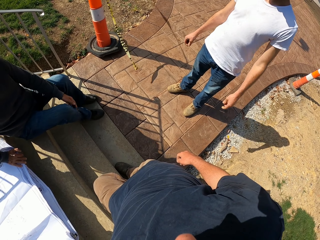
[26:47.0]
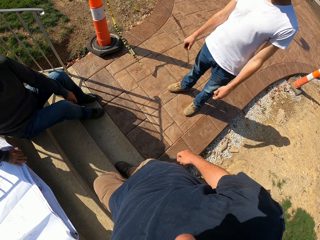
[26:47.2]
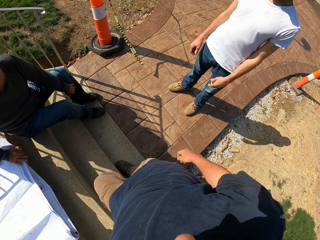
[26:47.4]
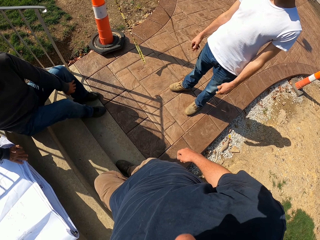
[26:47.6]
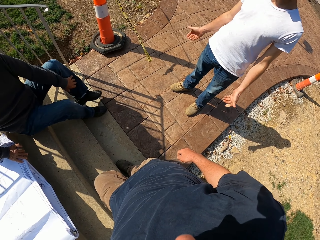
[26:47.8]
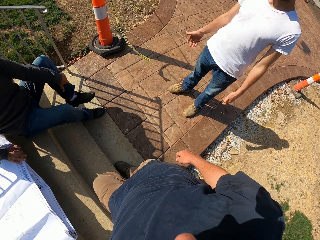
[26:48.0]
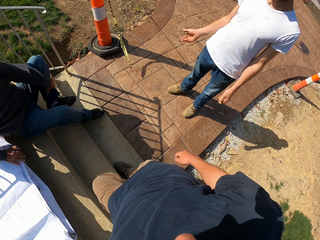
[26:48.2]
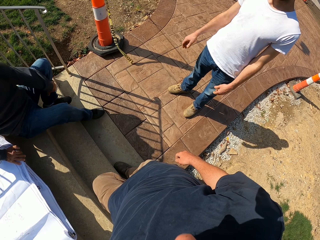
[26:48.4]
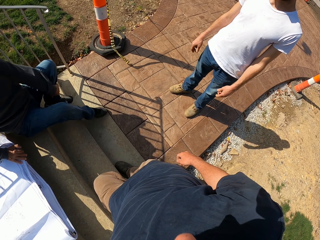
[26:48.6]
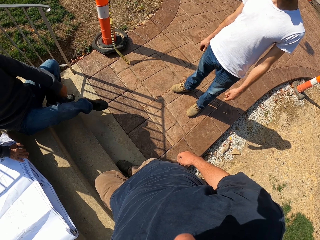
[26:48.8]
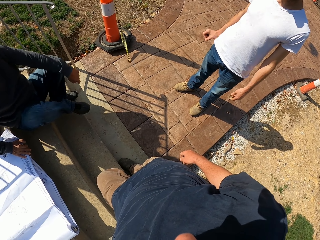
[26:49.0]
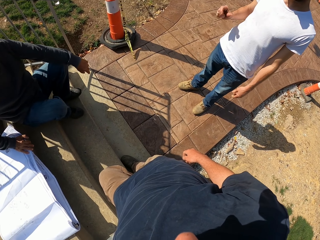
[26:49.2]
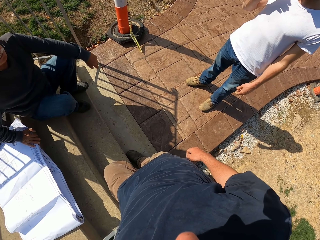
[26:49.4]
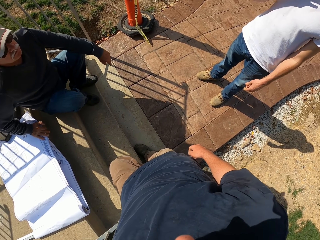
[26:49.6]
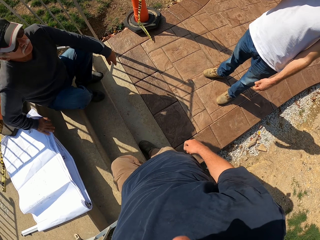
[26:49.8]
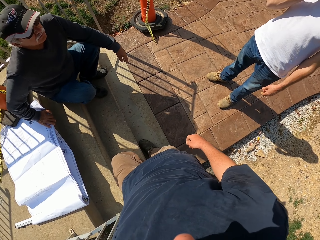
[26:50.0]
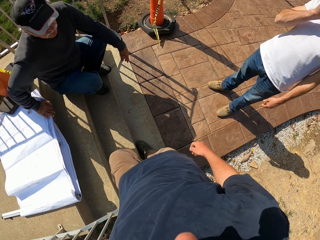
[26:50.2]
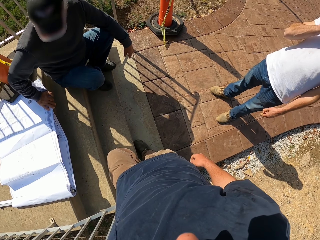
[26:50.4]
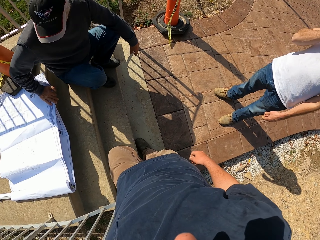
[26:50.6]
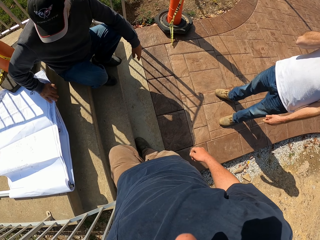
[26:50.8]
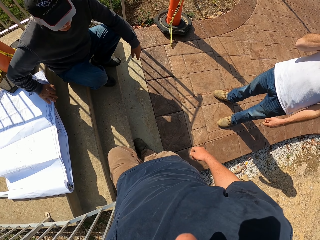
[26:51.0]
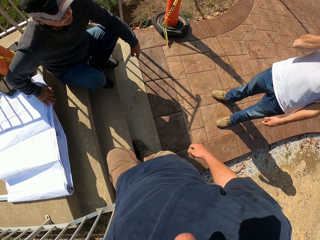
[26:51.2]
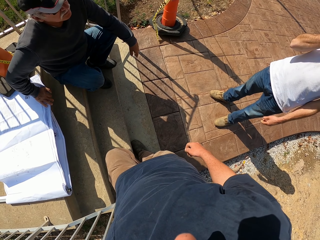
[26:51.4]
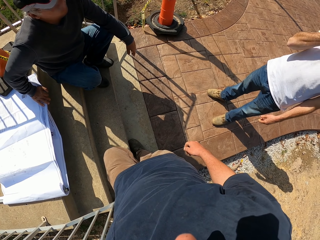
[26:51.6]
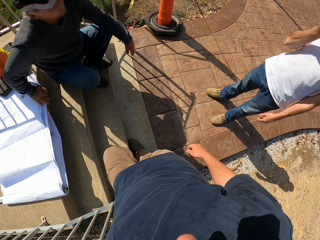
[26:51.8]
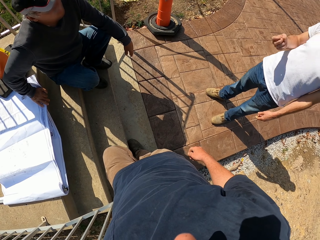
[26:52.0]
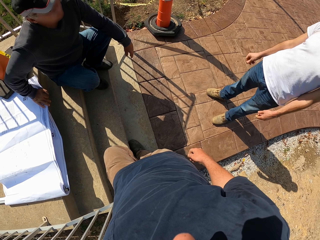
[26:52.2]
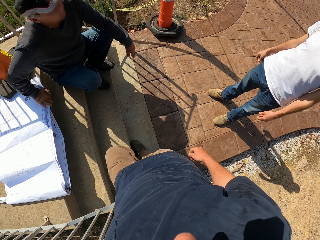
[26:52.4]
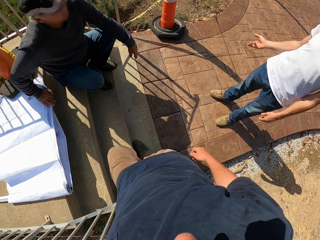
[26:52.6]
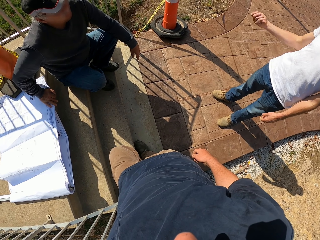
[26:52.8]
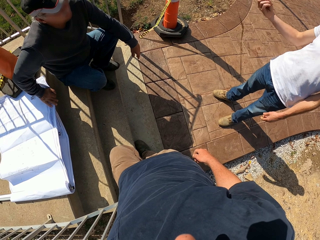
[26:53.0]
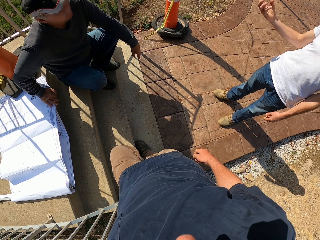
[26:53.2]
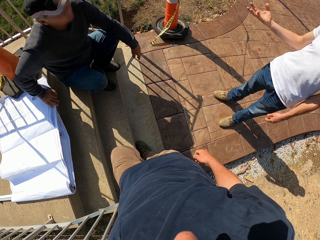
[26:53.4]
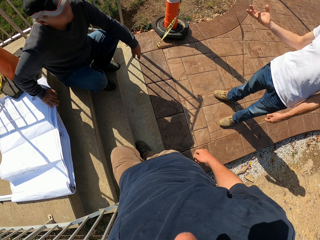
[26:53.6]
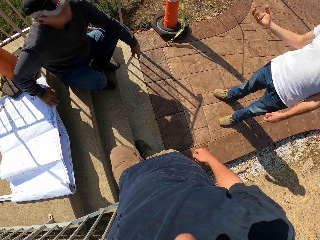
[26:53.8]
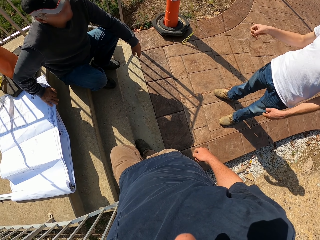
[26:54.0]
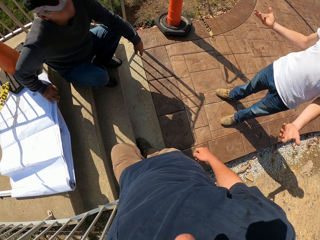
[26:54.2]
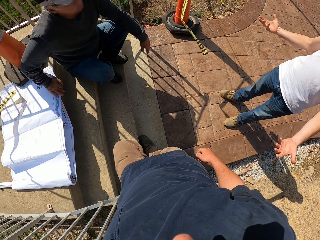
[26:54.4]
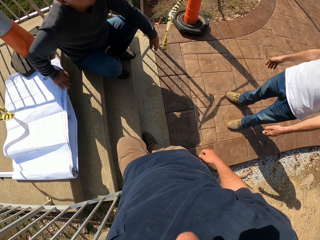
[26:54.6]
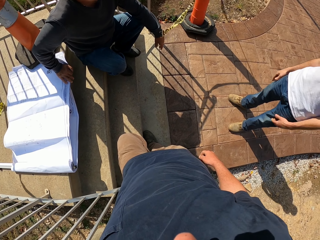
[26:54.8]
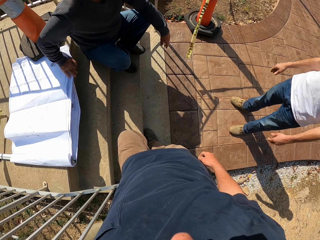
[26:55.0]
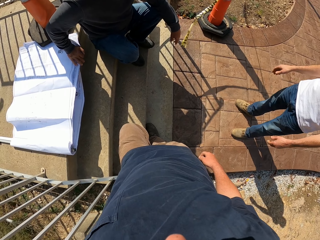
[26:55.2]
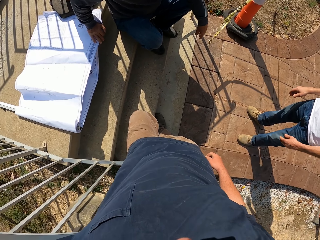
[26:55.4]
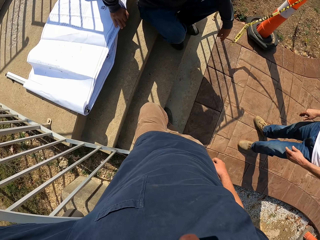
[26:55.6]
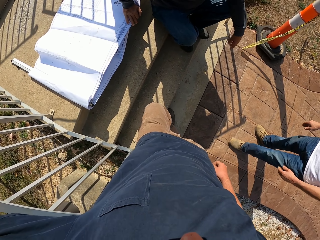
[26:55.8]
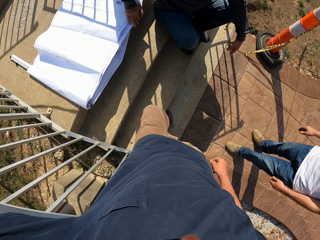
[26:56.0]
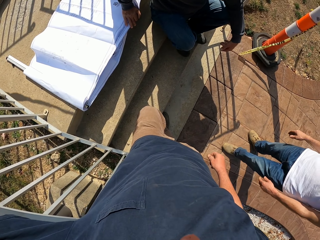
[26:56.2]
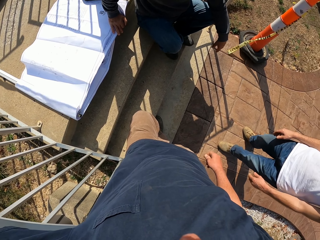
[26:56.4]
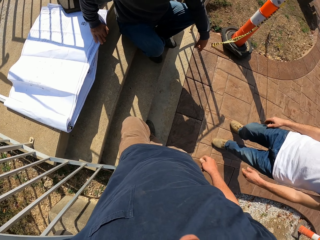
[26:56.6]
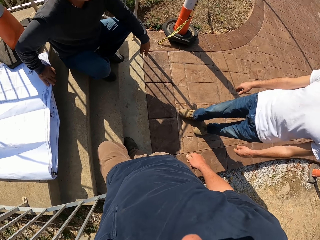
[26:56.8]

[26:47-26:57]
A person moves his hands. The camera wearer stares at another person. The first person moves his hands.

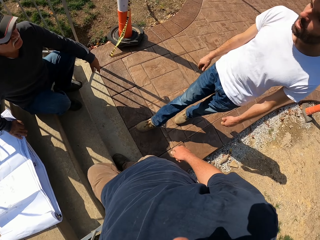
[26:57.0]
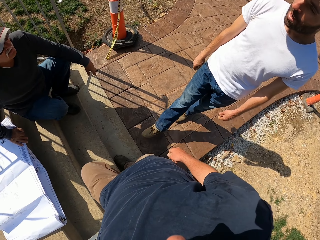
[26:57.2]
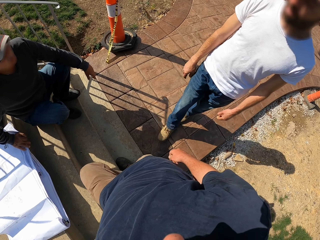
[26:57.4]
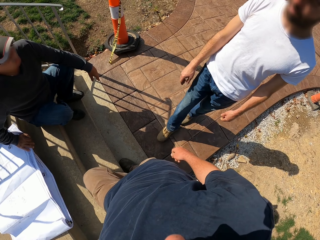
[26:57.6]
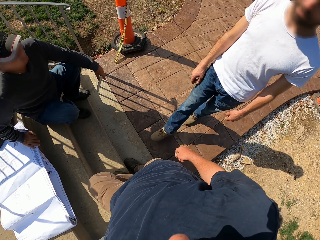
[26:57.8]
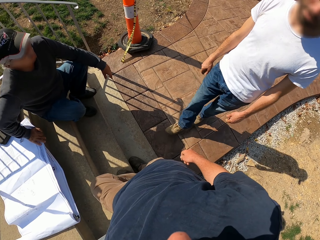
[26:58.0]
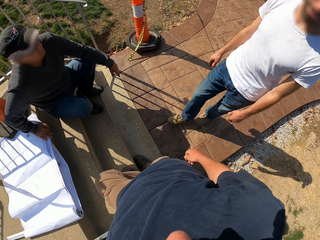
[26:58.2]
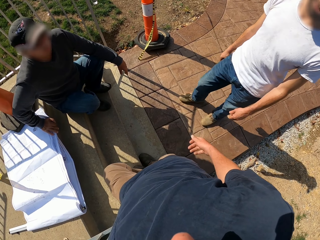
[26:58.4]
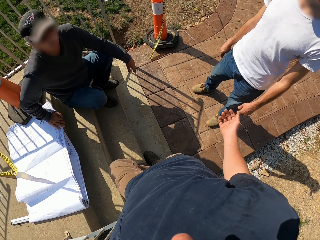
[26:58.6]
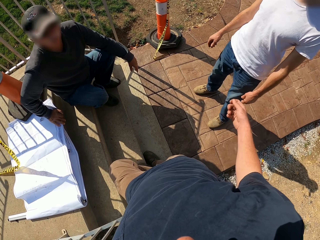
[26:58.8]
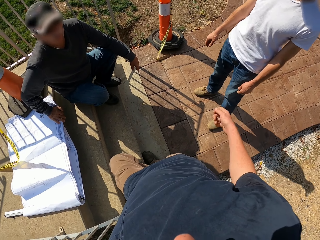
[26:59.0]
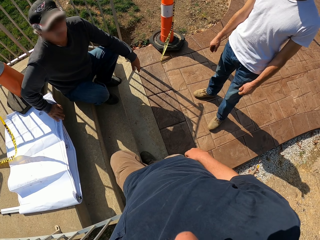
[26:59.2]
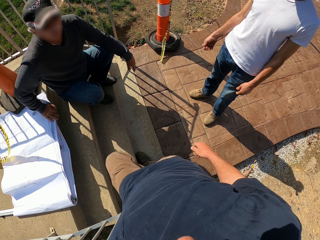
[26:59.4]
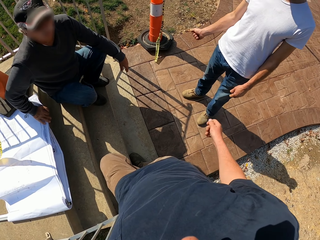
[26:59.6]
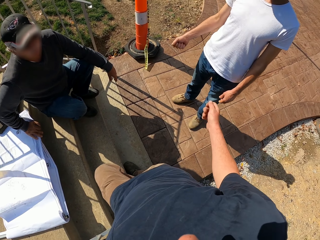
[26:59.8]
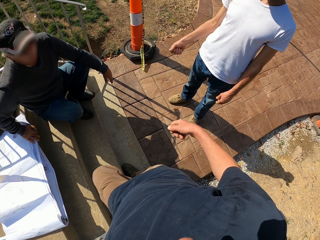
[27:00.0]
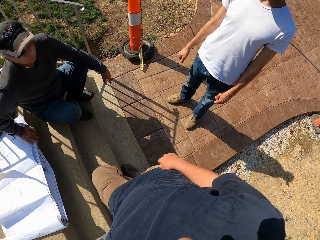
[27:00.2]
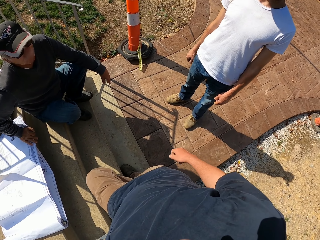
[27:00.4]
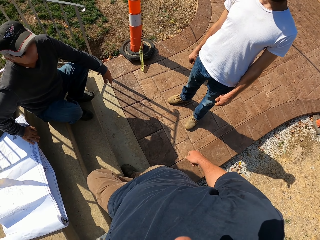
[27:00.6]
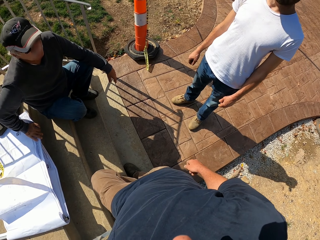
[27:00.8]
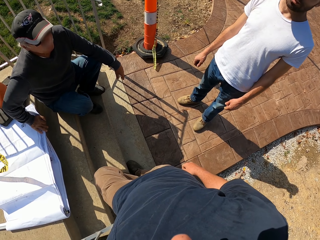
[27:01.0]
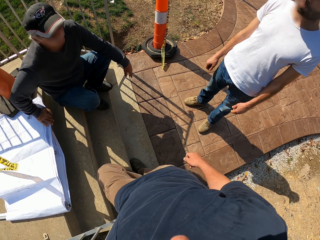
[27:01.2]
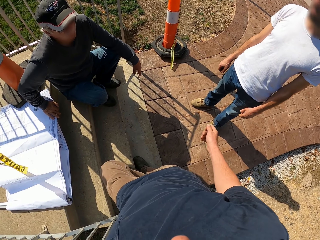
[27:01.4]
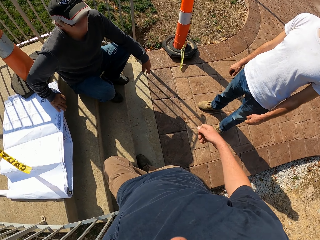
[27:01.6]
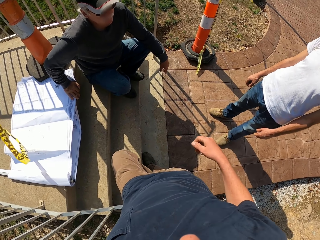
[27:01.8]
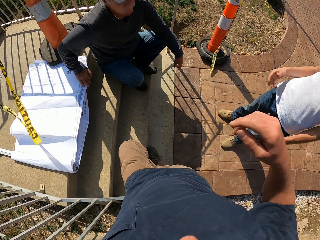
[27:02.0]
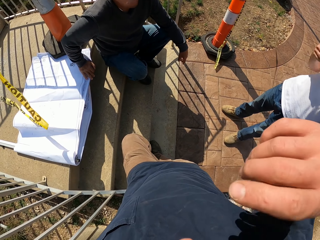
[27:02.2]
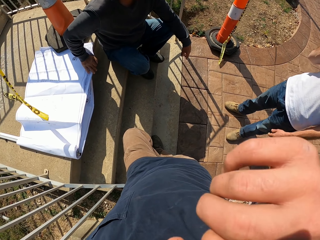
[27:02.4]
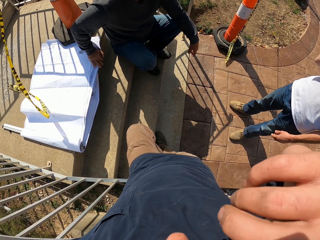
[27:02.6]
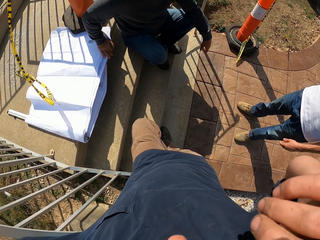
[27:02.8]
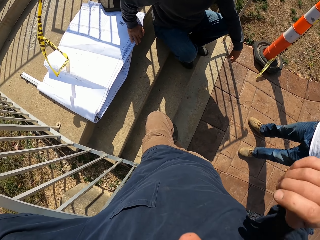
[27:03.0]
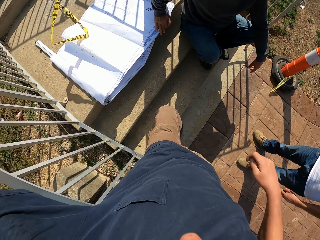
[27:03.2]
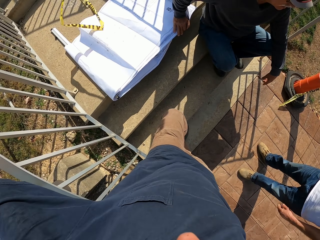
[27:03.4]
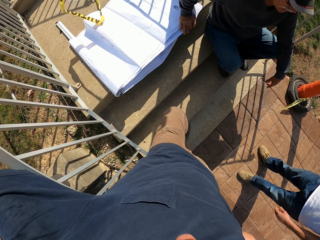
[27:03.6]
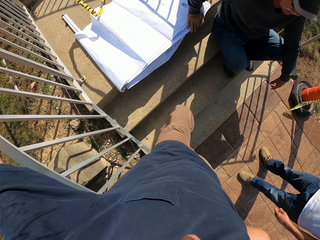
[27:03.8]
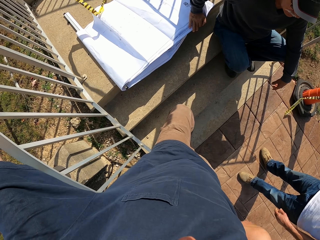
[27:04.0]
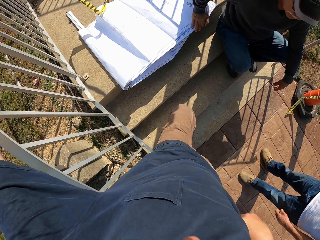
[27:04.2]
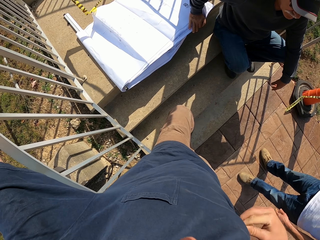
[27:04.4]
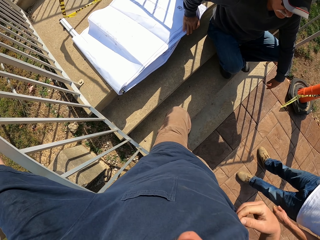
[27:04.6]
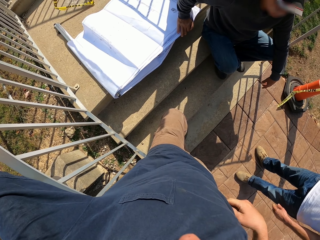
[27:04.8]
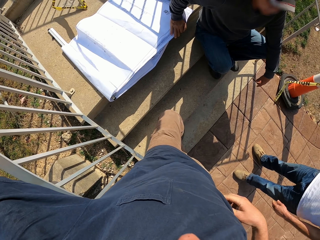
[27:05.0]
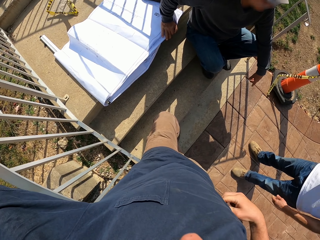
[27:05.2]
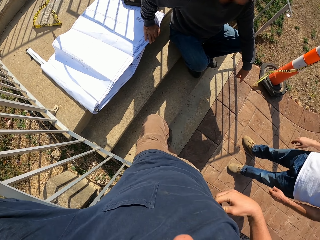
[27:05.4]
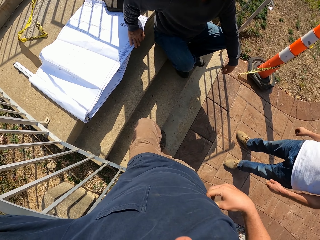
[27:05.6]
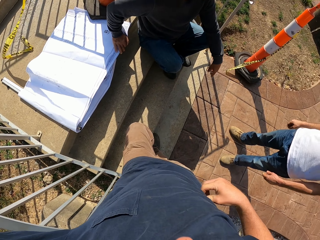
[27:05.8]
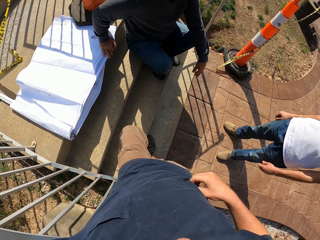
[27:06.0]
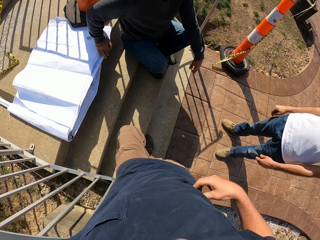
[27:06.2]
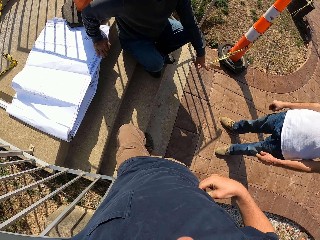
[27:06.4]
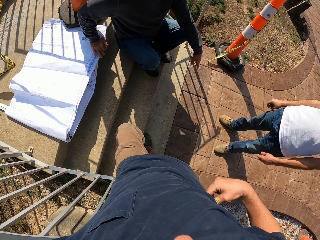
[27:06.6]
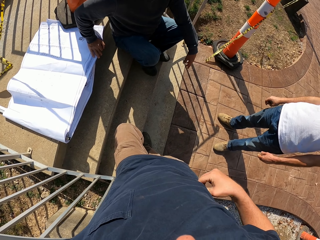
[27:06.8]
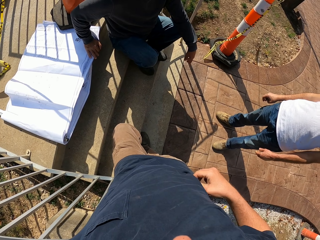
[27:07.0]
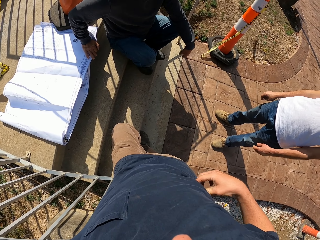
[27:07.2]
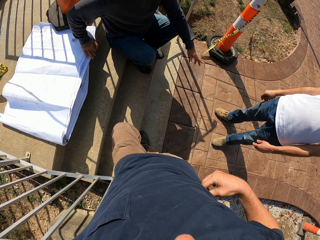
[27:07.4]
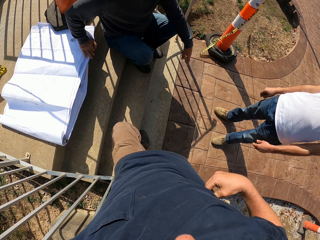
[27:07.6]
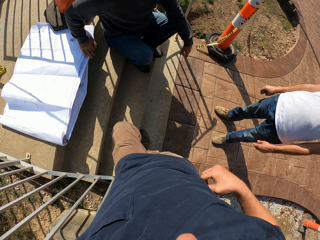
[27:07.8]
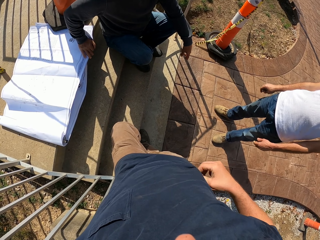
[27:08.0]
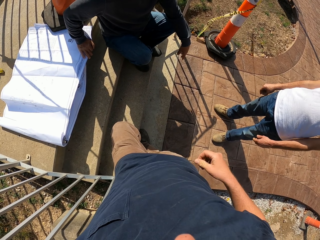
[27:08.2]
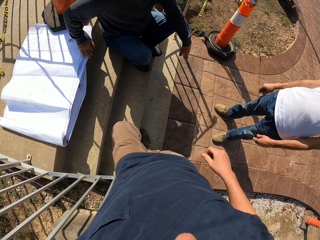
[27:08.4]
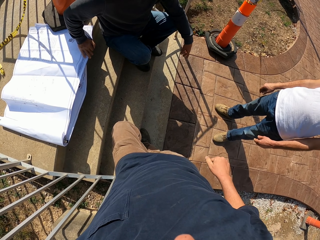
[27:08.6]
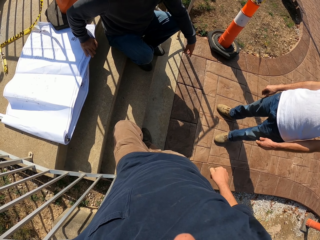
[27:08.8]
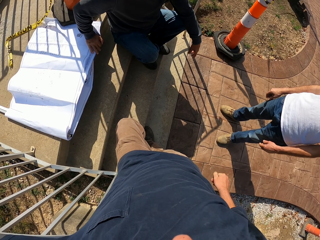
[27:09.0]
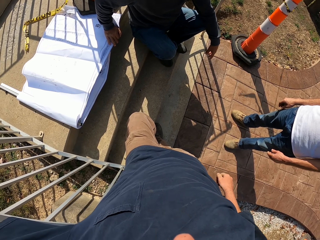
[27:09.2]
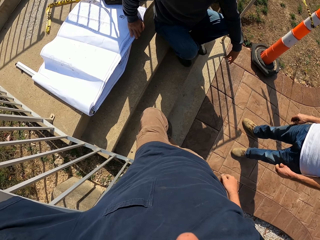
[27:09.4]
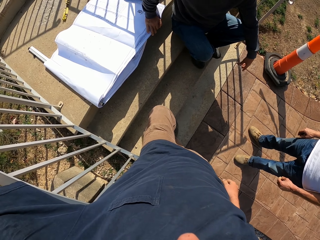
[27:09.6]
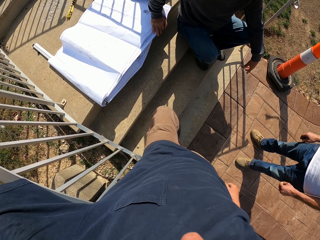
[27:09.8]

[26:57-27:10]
The camera wearer moves his hand. He wipes his face with the right hand. He stares at the paper on the floor. He scratches his stomach.
